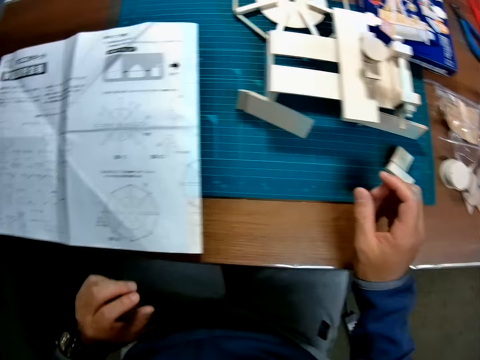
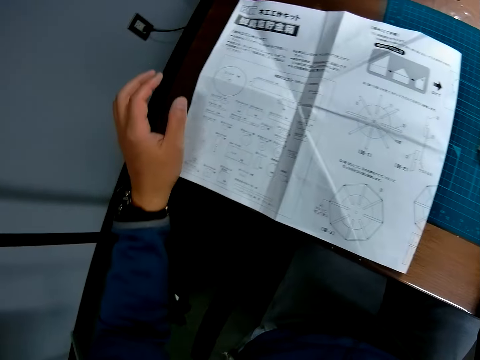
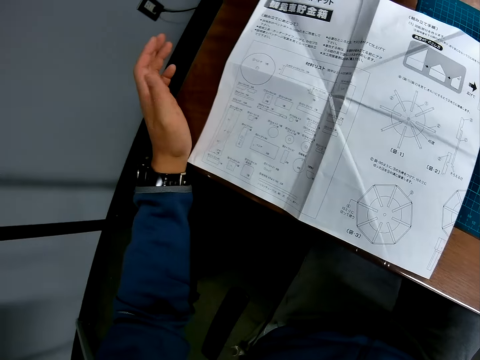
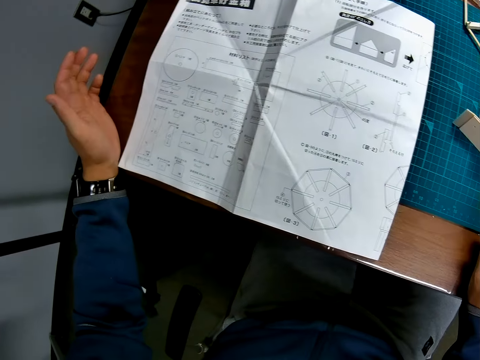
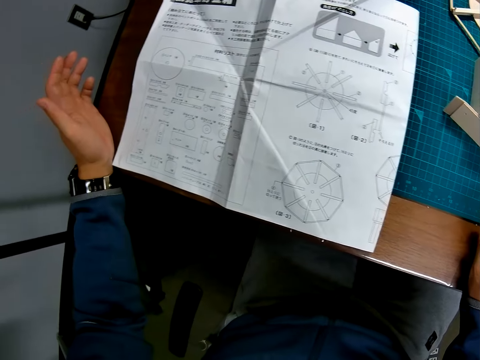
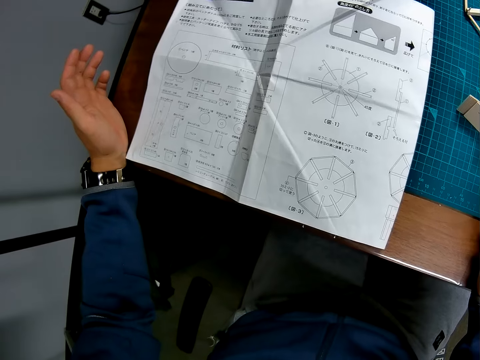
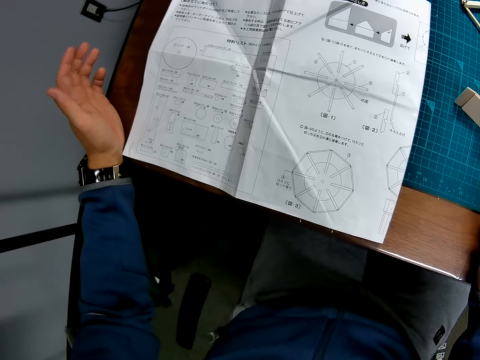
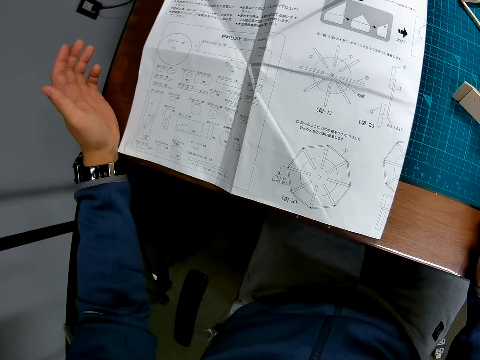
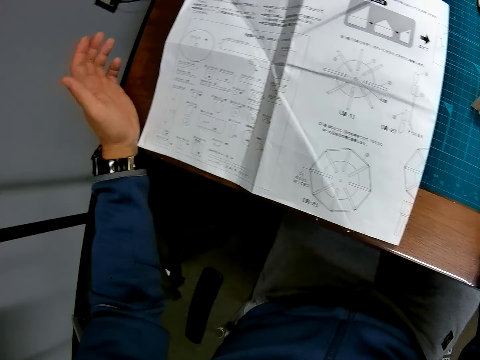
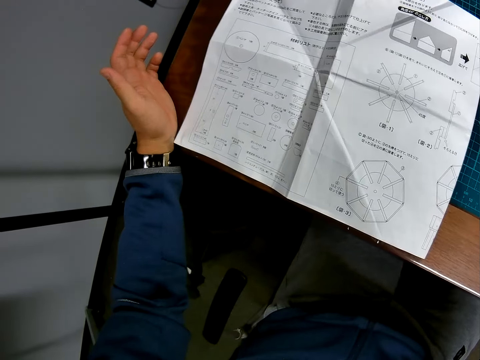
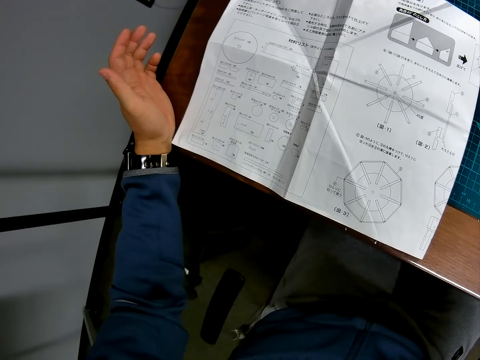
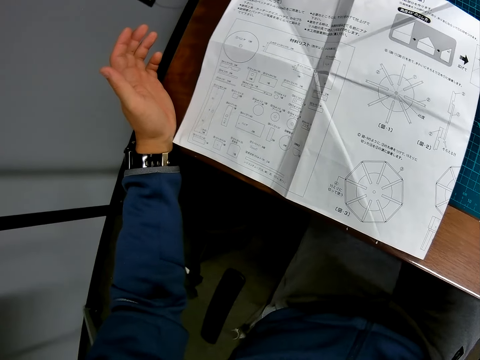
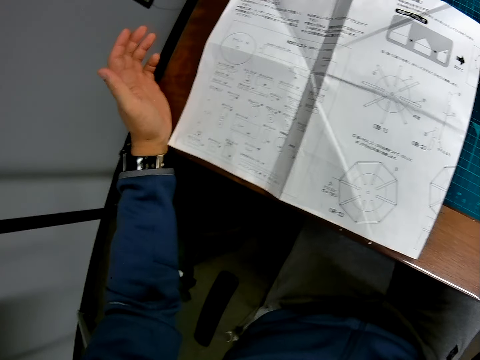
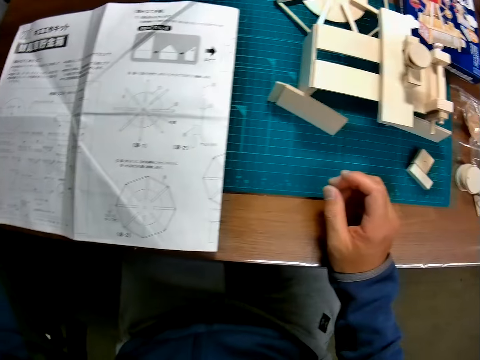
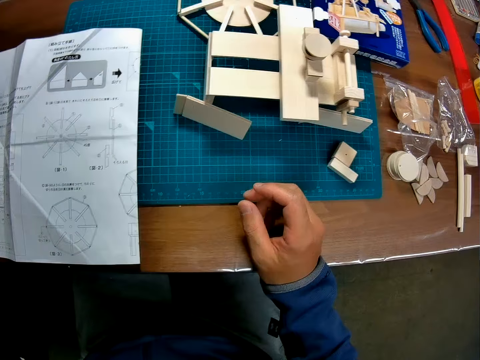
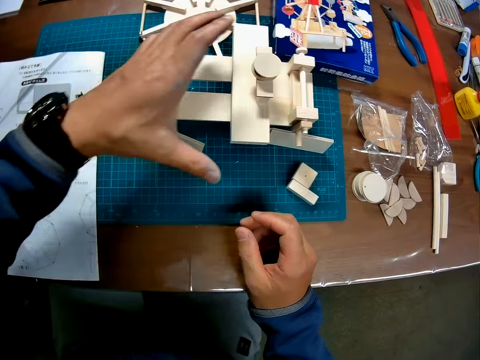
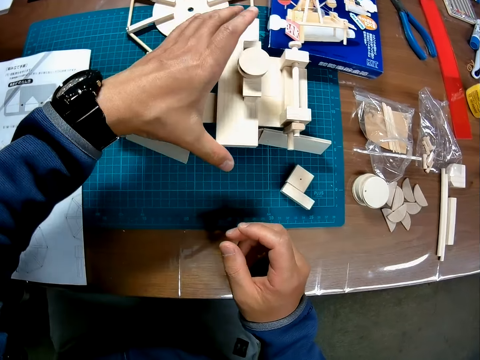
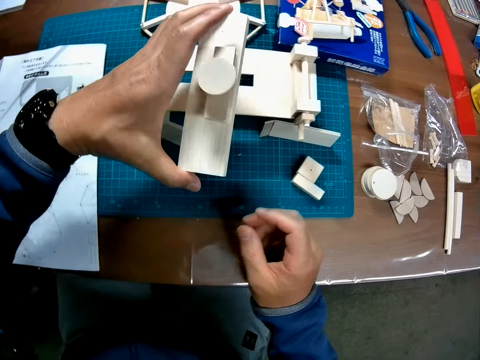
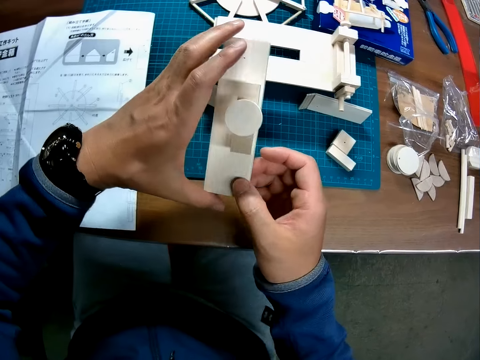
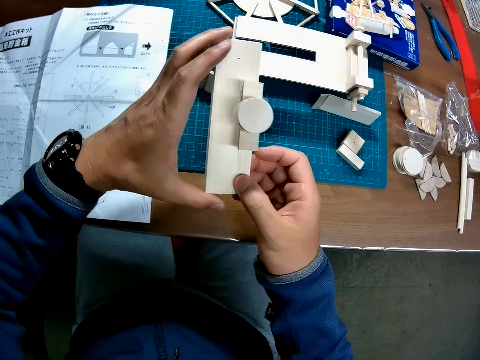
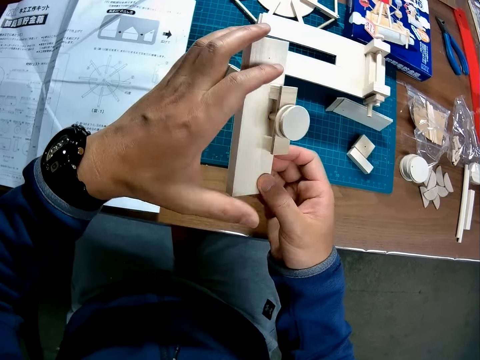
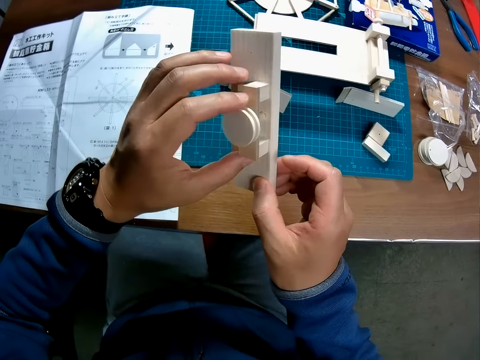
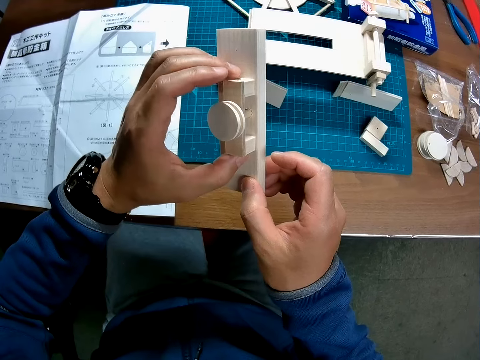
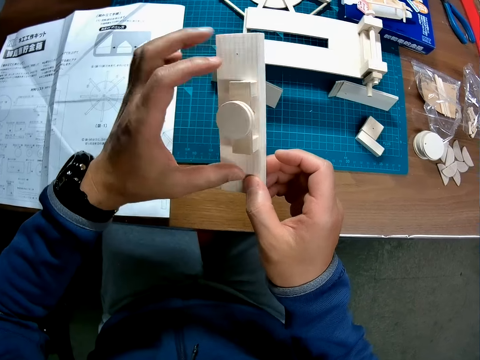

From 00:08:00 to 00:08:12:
The camera wearer reads the manual paper. They pick up the woodcraft and observe the woodcraft.

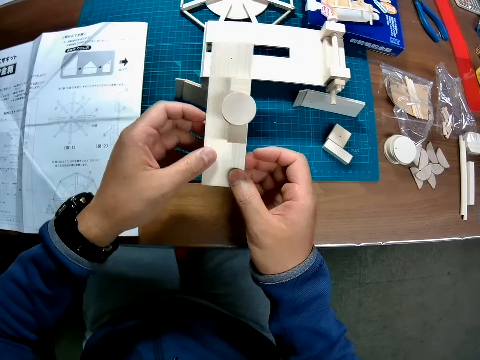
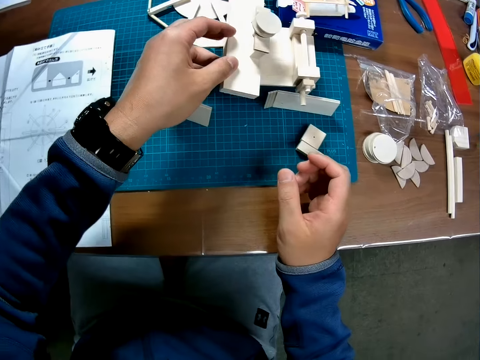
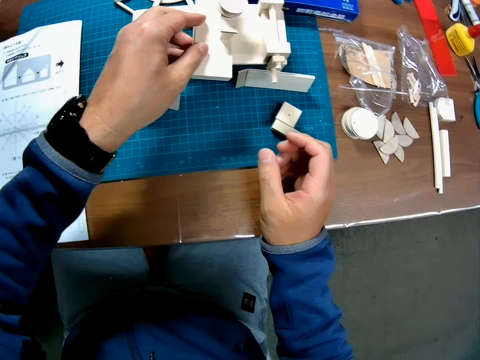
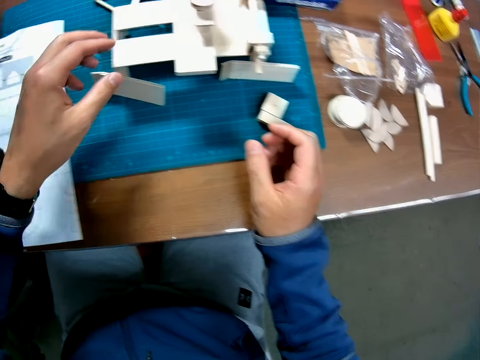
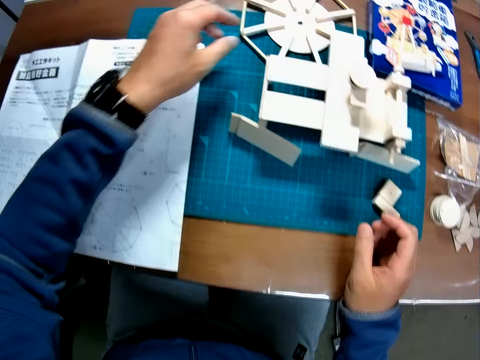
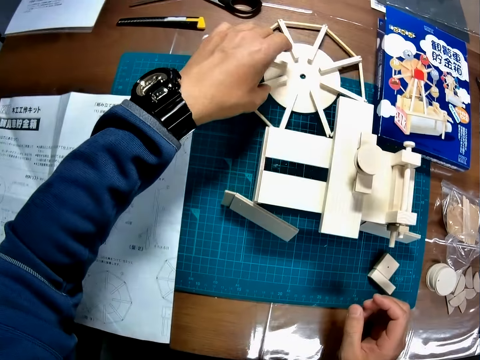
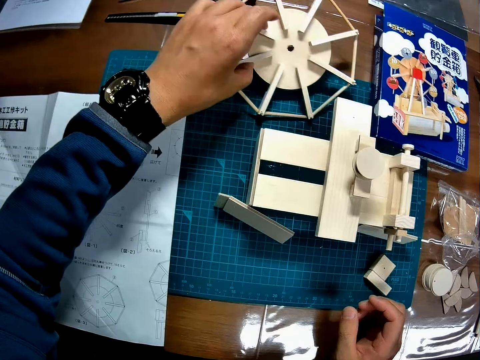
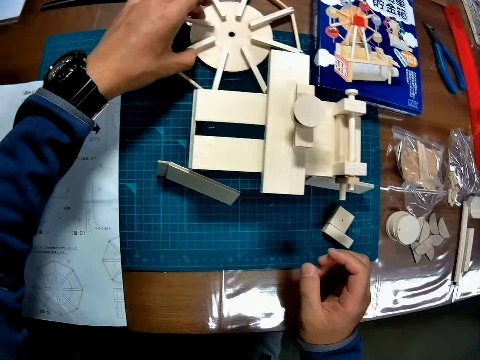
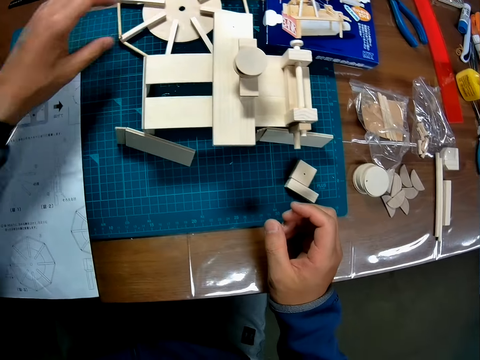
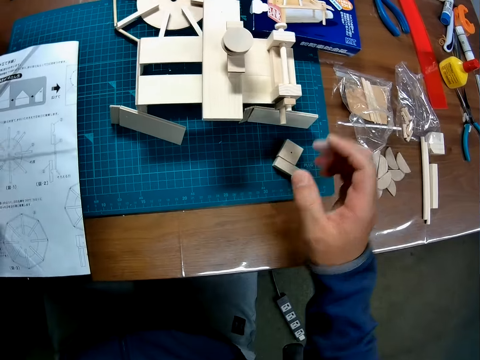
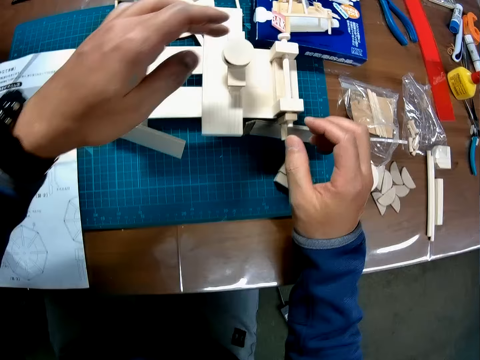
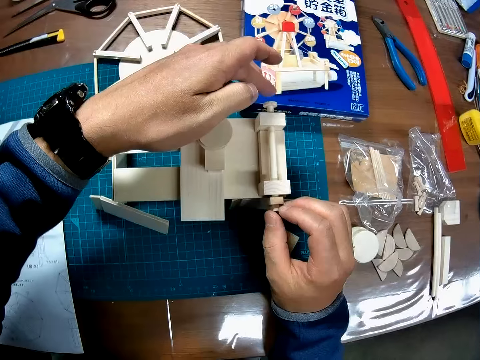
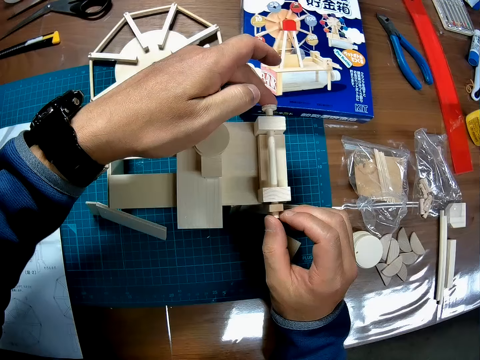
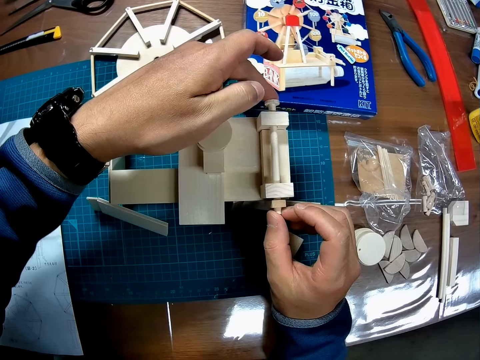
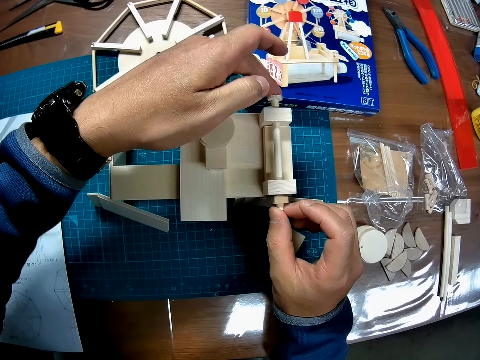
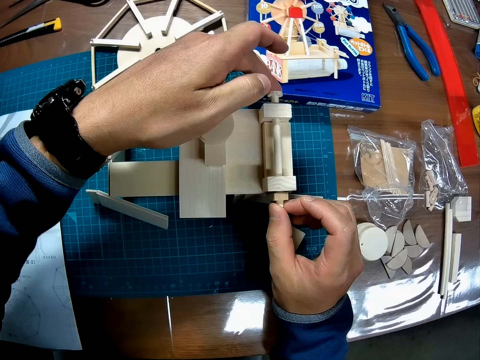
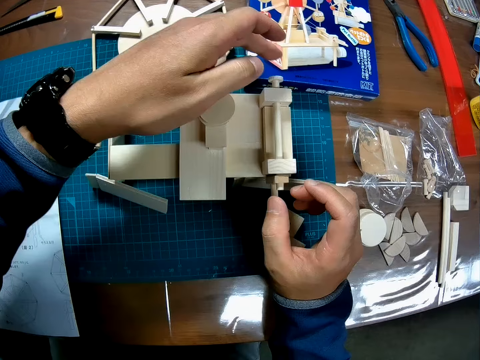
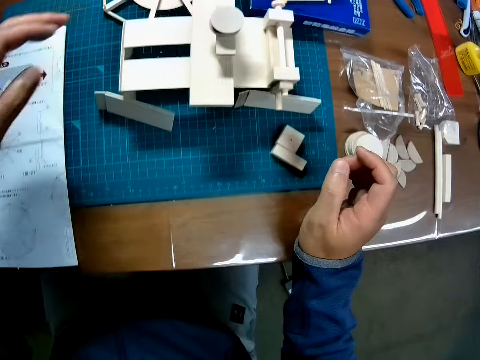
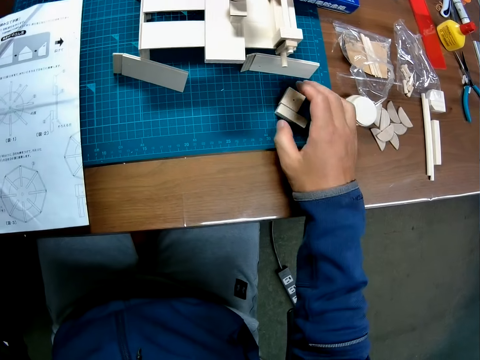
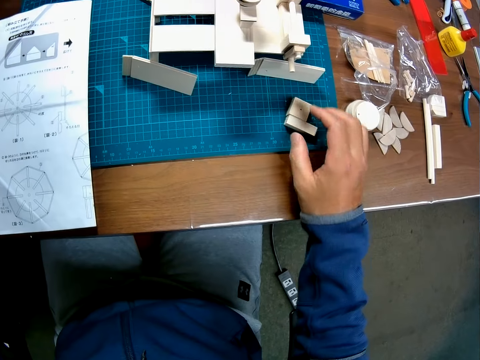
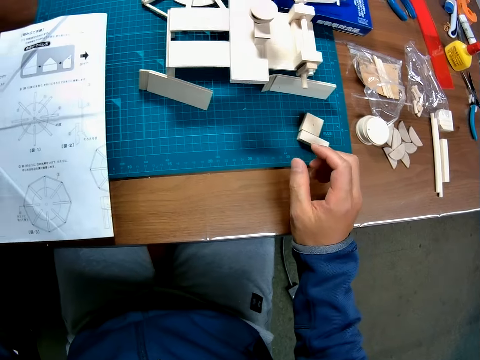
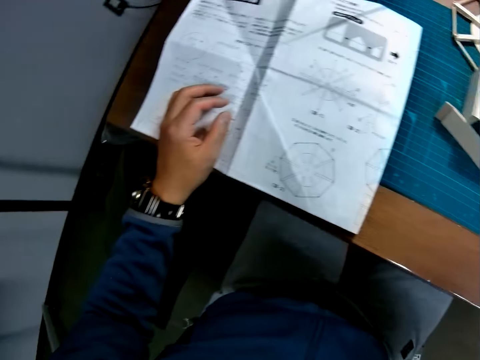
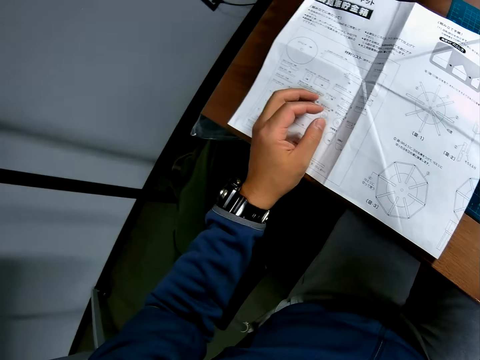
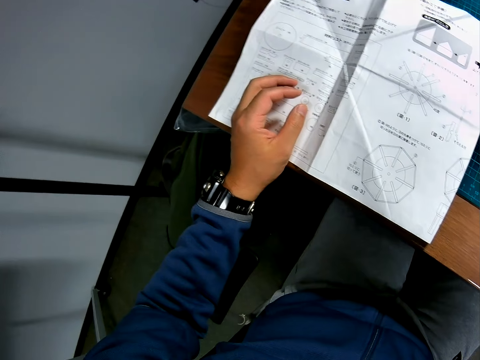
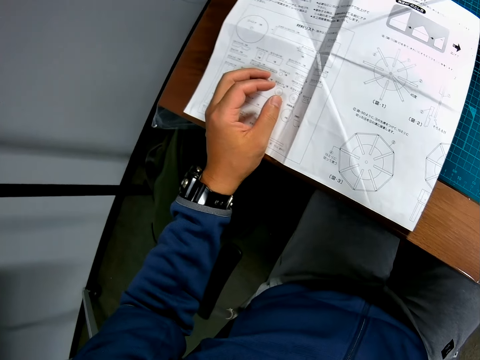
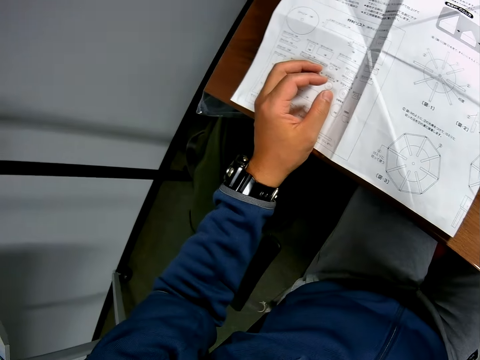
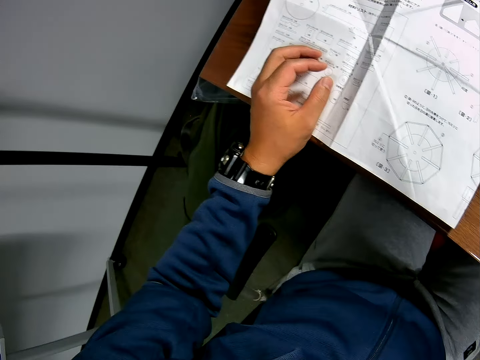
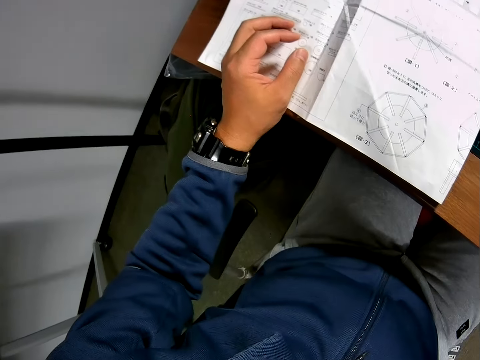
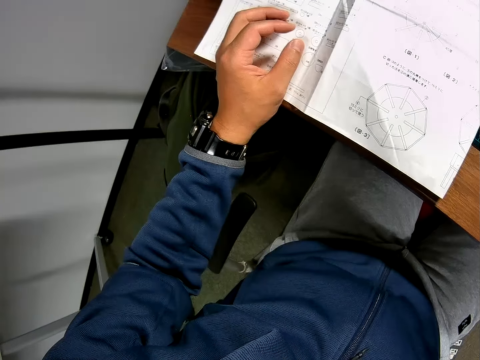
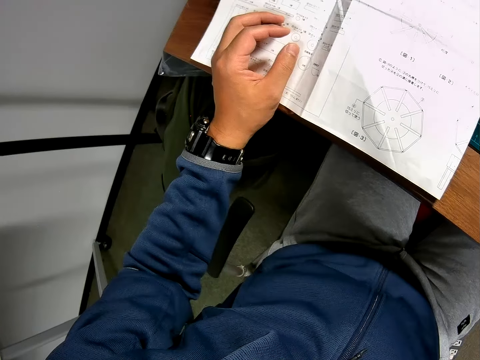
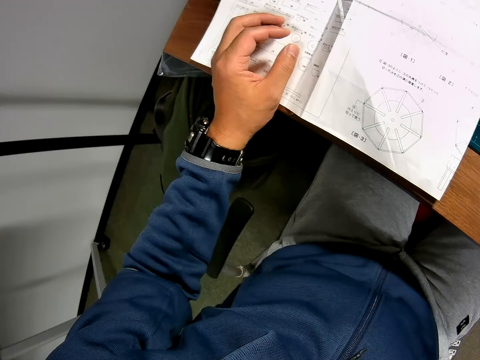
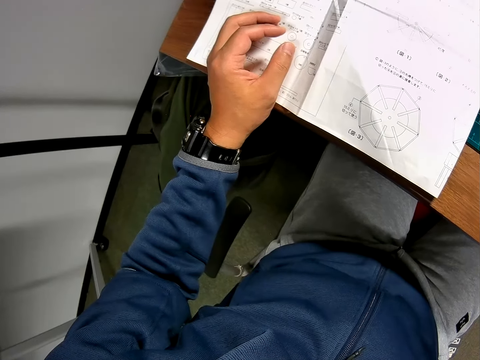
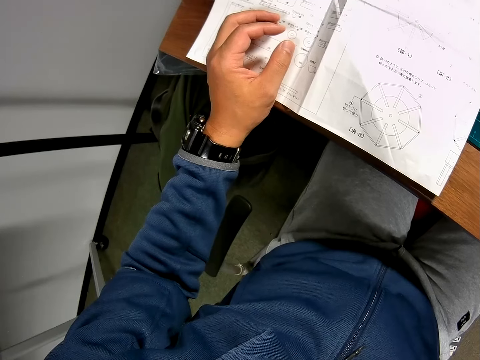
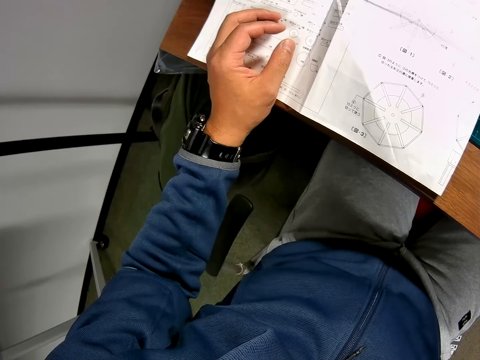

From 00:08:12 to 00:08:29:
The camera wearer puts down the woodcraft. They touch a large circular wood piece. They pick up the woodcraft. They adjust the wood pieces. They construct the woodcraft. They pick up the piece of woodcraft. They read the manual paper.
